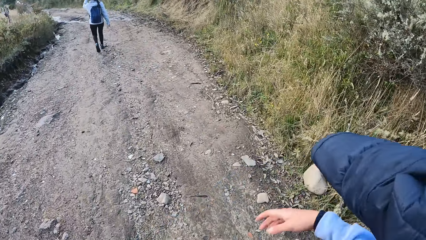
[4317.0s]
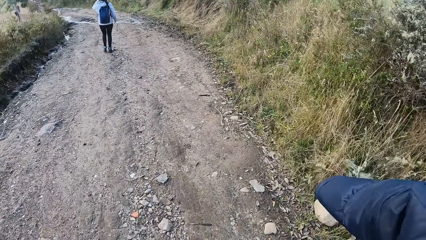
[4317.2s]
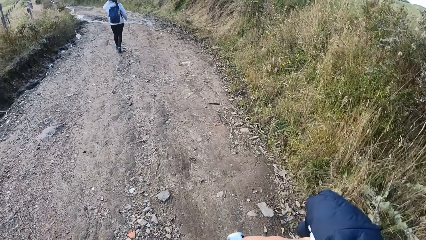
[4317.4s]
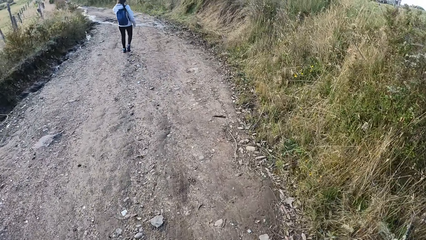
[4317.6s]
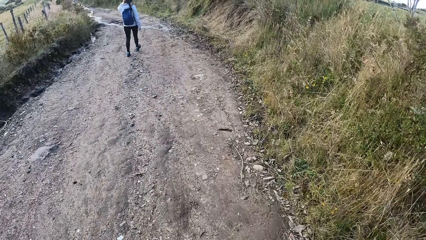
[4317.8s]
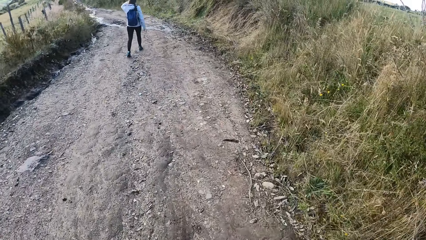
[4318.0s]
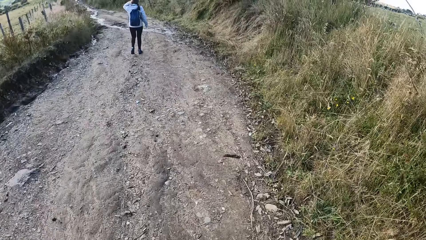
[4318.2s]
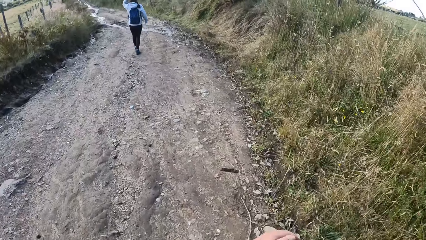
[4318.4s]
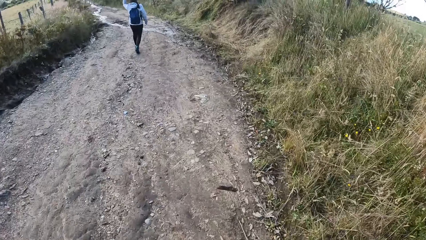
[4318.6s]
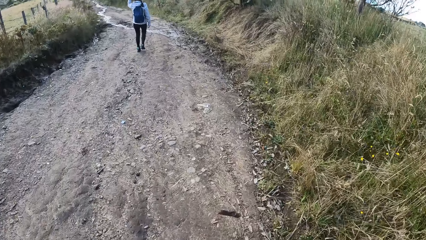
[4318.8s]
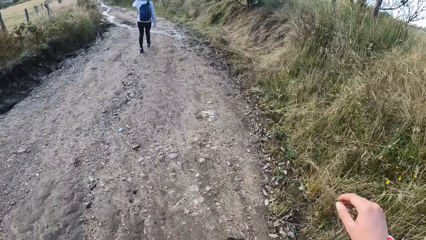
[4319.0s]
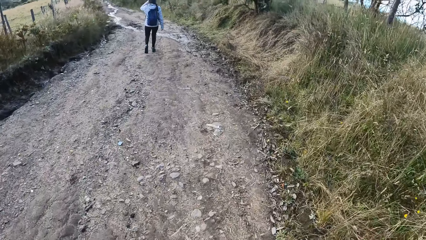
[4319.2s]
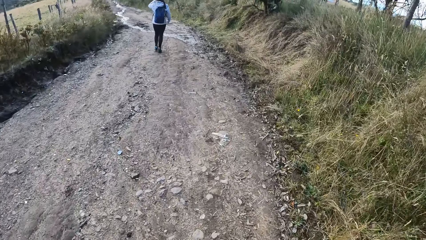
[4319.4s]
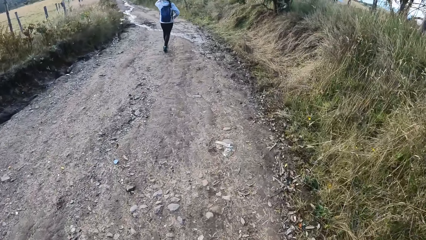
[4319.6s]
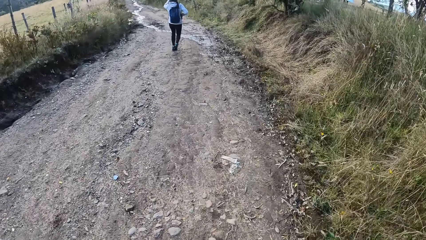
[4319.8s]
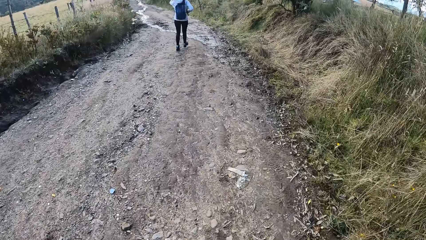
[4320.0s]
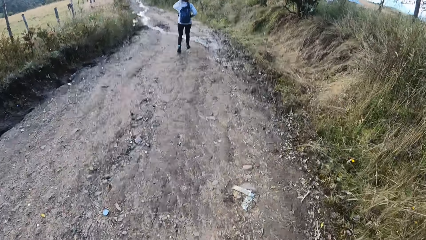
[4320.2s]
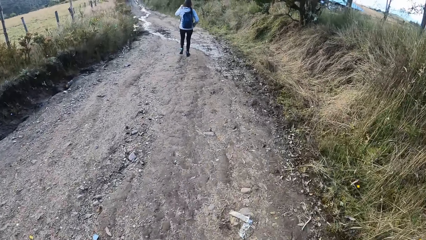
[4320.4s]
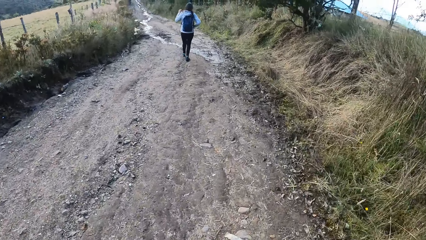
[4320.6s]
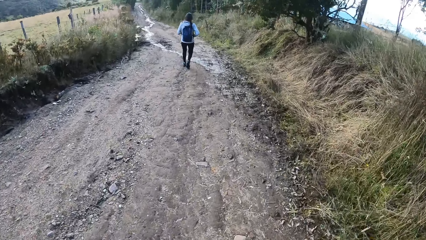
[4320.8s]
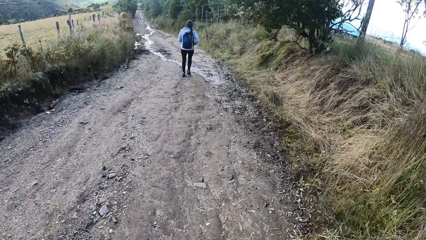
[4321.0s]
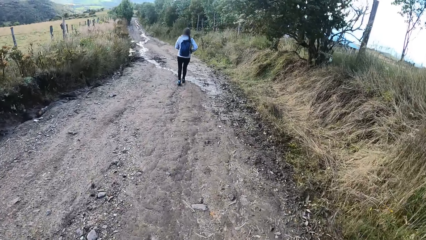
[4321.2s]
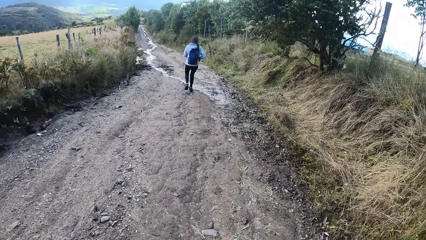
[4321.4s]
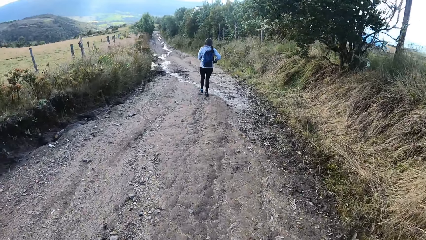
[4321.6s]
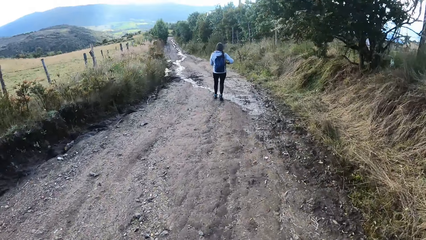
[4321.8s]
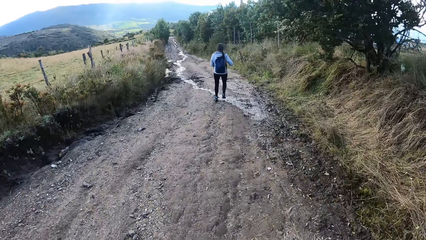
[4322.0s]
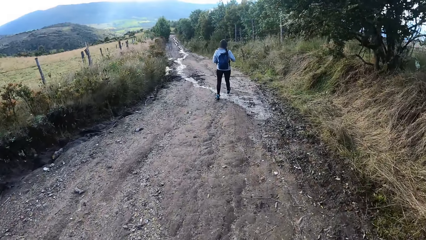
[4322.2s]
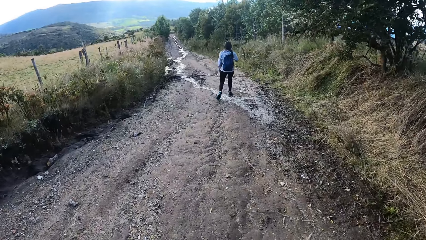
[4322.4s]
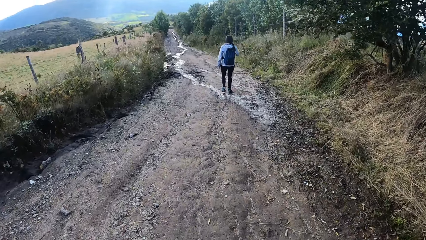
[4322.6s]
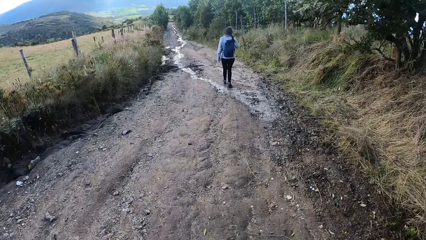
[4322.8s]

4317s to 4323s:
The camera wearer moves the jacket to her right hand. She walks along the pathway.

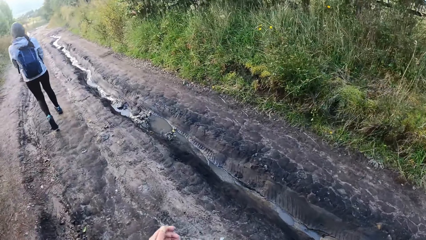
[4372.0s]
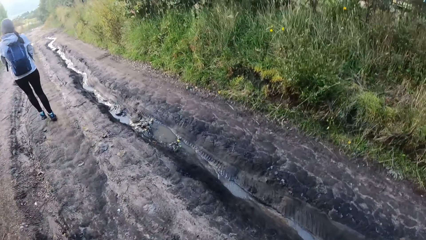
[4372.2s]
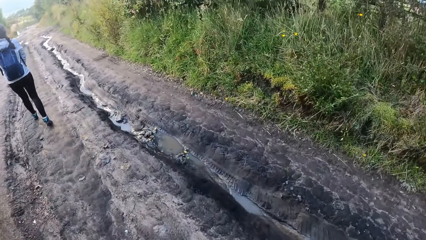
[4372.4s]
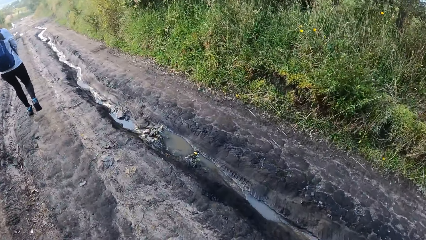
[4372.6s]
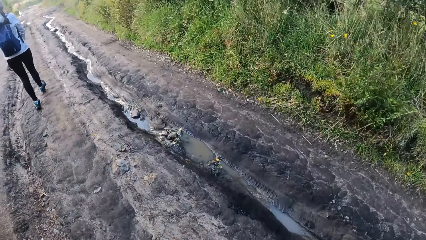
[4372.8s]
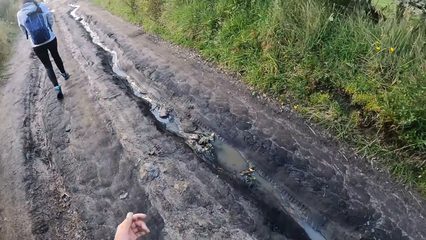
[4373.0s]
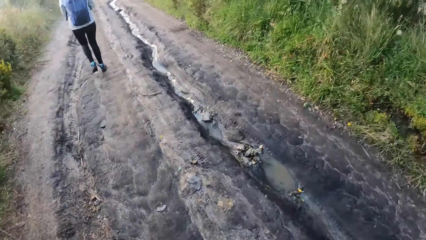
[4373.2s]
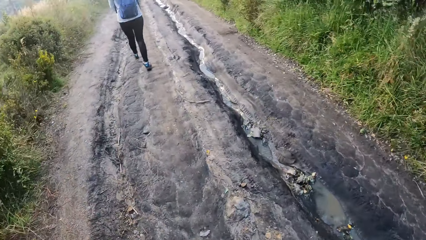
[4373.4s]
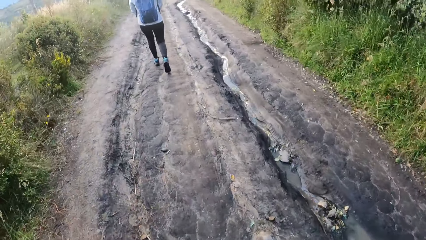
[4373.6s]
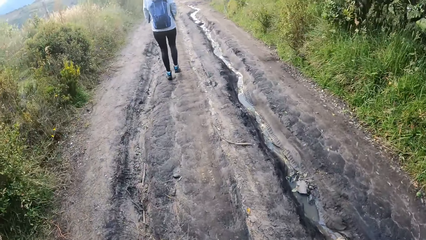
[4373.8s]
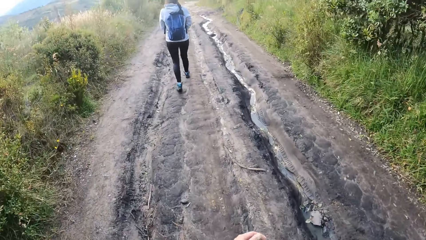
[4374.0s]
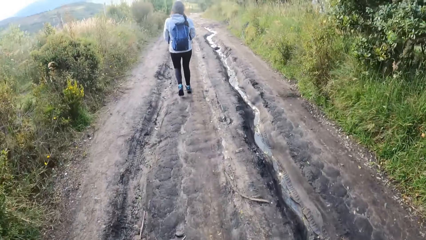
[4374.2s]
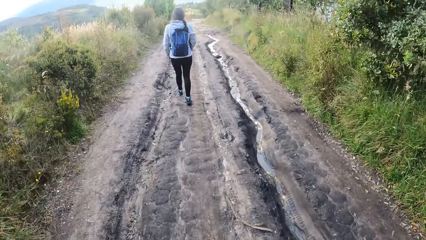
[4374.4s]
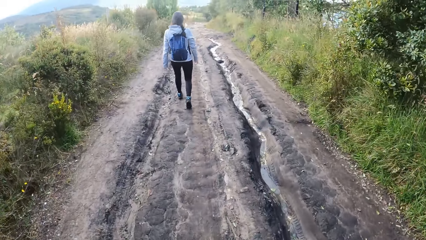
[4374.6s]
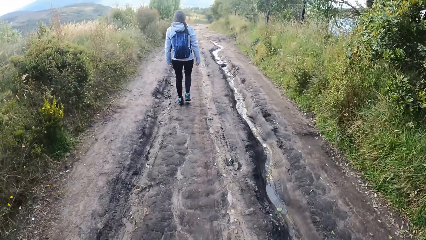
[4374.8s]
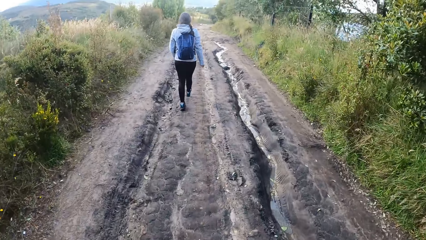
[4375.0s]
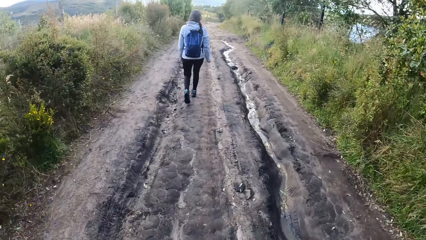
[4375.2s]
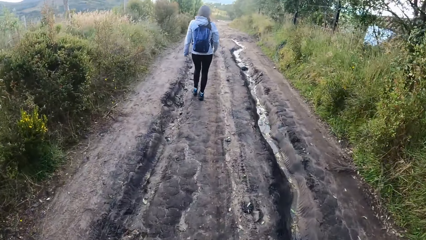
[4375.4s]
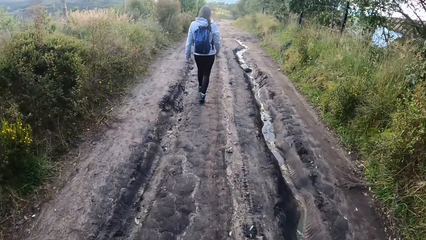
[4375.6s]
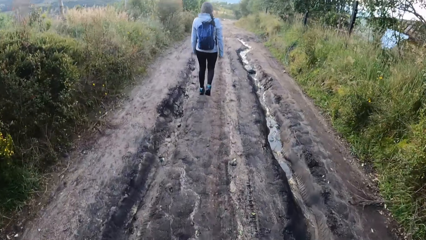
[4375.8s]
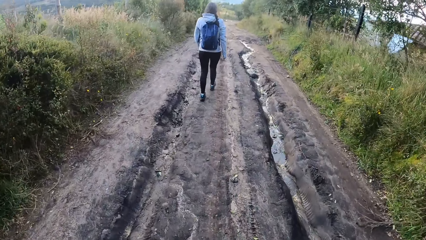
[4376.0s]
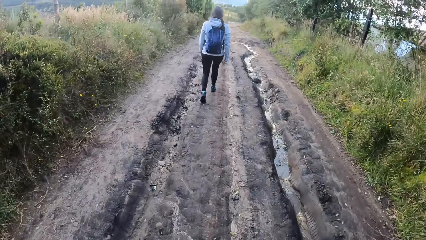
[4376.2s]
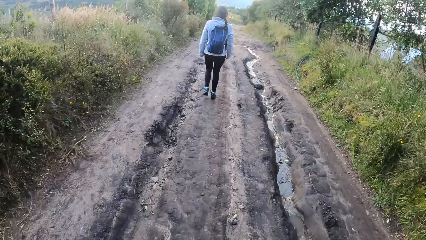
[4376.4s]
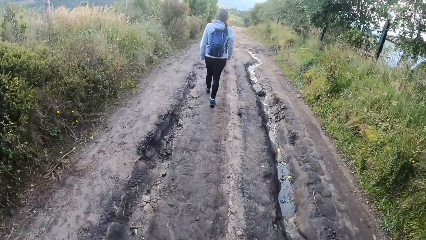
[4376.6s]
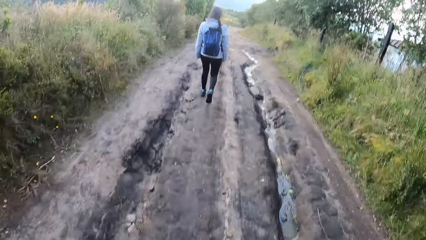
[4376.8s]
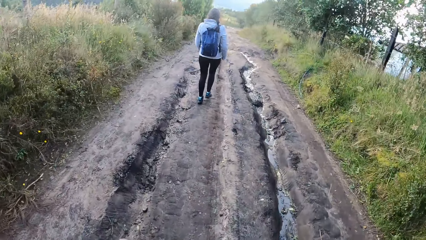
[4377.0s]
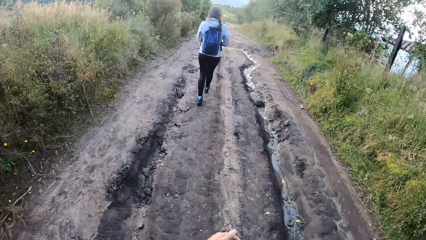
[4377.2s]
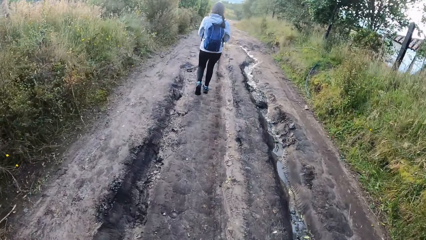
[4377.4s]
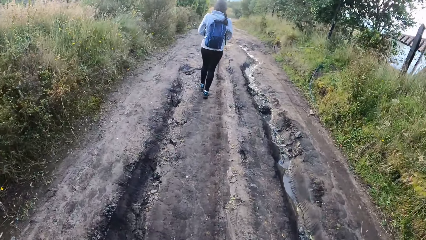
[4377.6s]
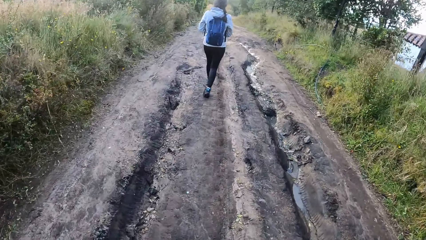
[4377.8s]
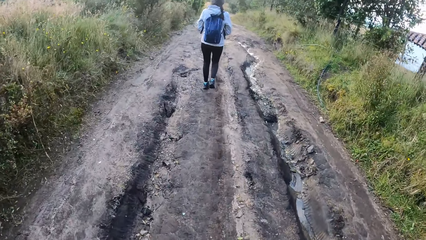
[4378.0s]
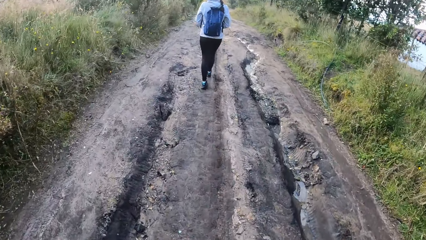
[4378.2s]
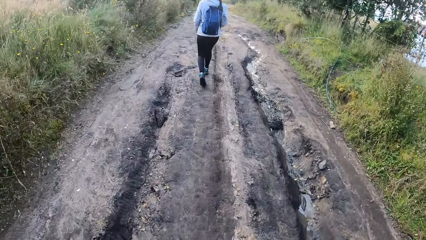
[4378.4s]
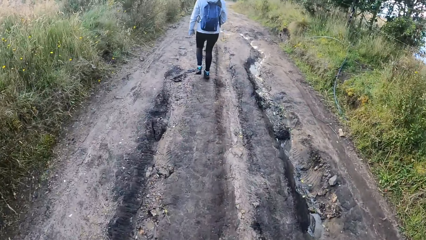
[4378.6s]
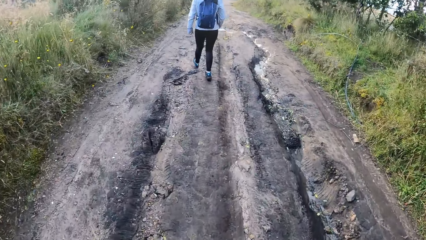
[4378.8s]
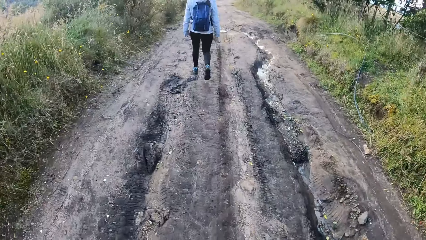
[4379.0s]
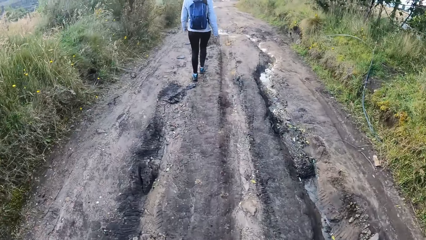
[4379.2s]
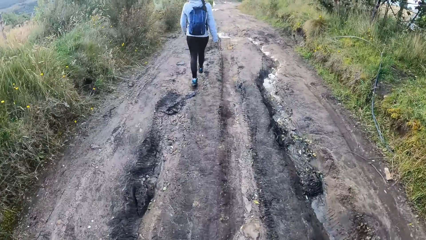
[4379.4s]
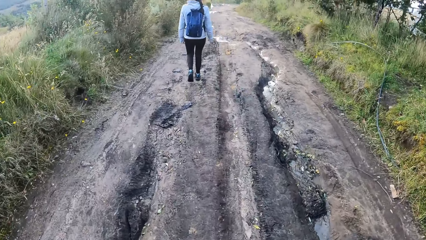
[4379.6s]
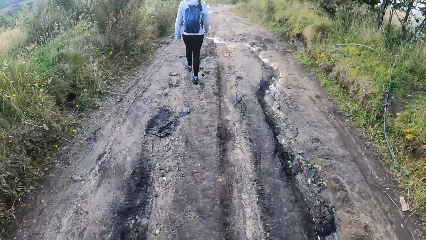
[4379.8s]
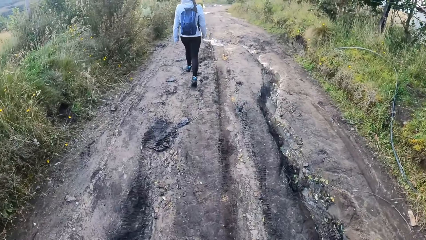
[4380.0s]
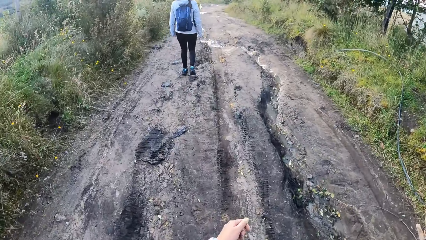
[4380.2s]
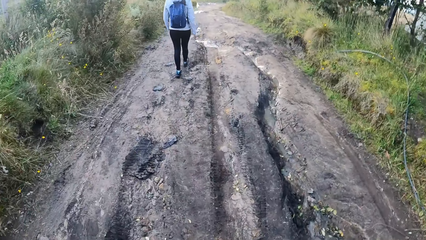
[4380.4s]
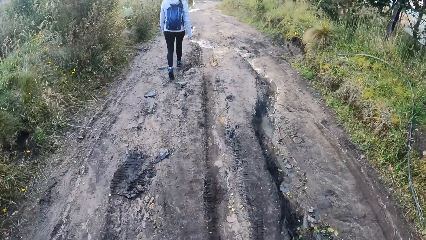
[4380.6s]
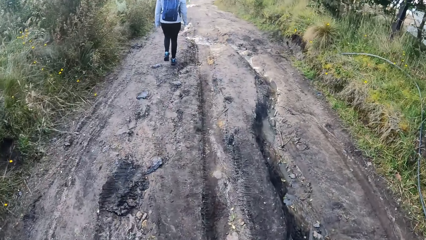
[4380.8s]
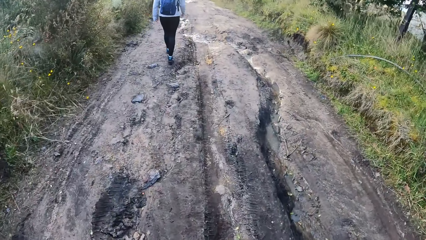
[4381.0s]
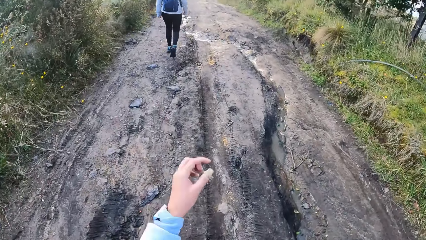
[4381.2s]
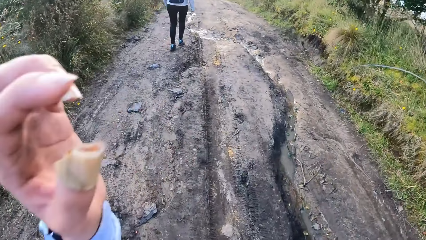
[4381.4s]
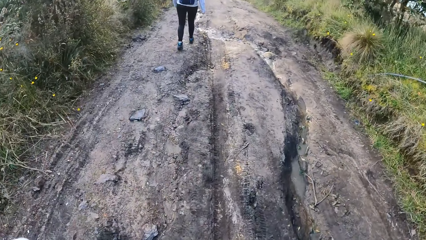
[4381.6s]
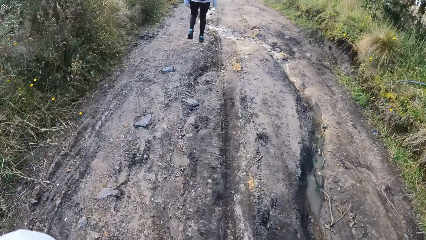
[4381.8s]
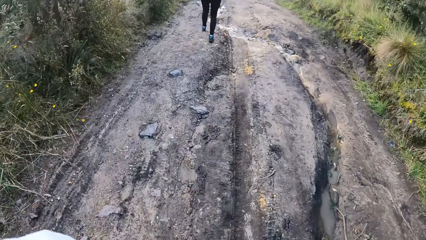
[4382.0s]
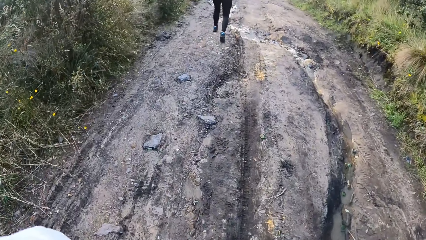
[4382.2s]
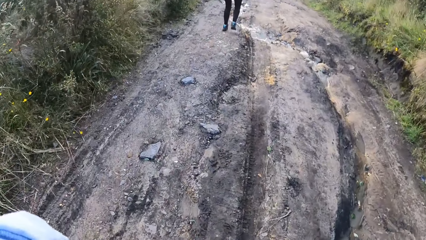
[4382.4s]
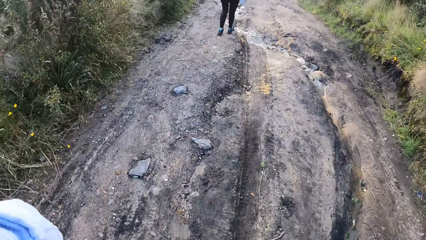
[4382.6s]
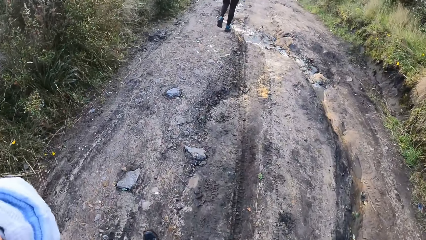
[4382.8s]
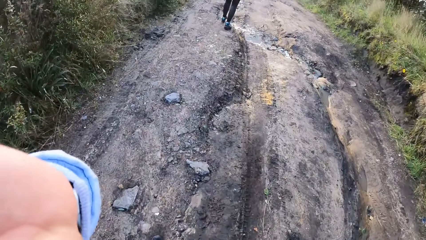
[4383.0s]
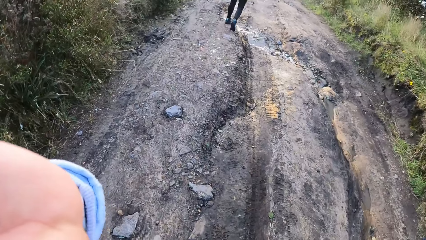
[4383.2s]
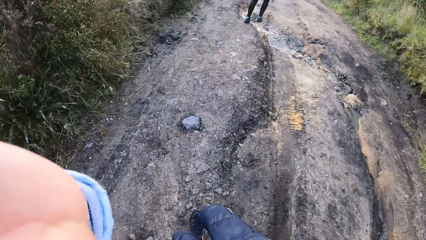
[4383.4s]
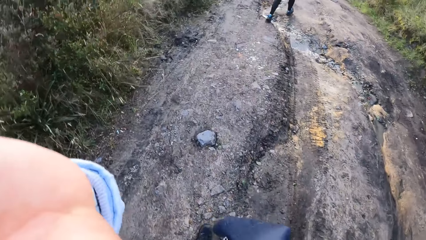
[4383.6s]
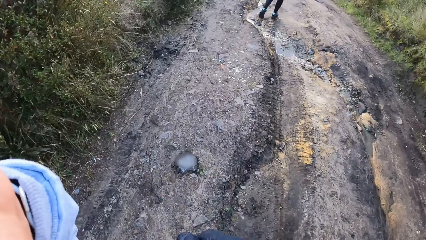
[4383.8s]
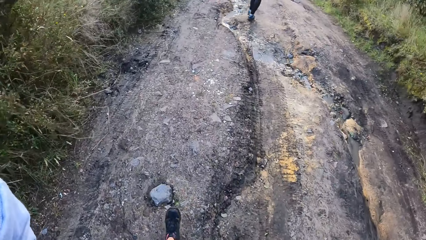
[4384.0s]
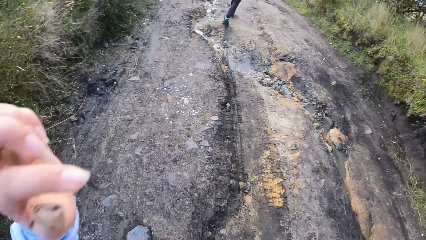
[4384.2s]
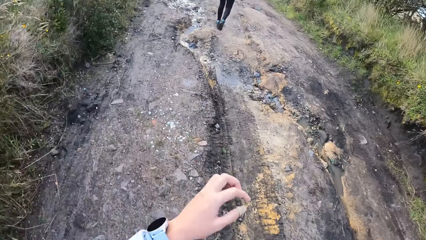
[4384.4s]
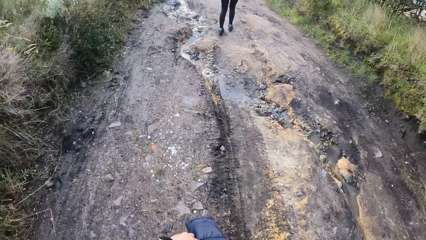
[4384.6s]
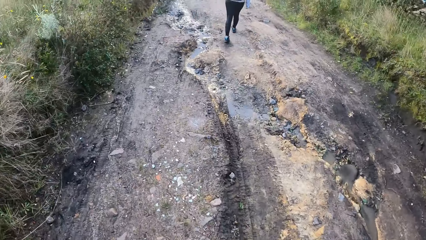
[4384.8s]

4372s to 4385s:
The camera wearer looks around and walks on the road. She reaches for her face and touches her face with her hand. She walks on the road.
